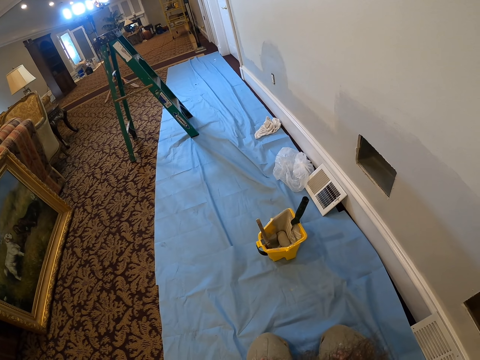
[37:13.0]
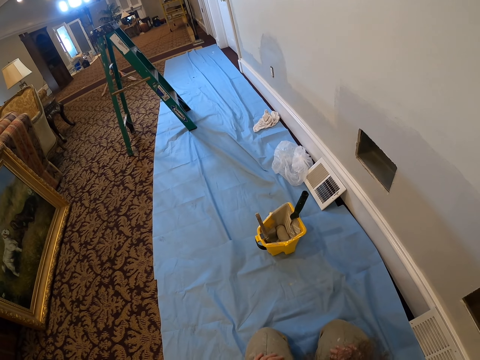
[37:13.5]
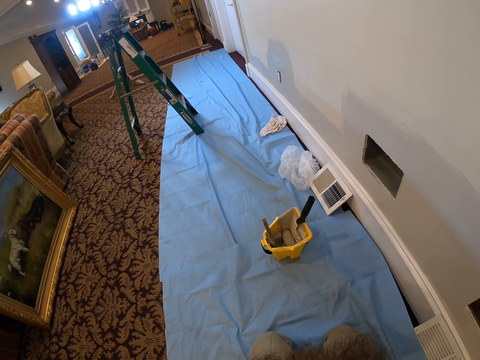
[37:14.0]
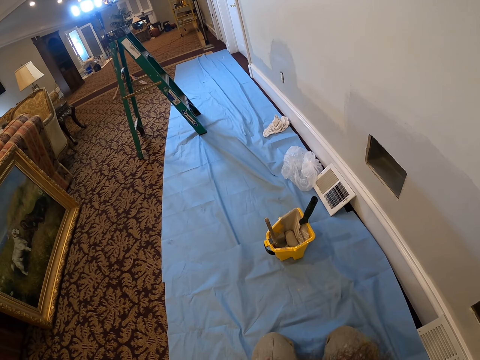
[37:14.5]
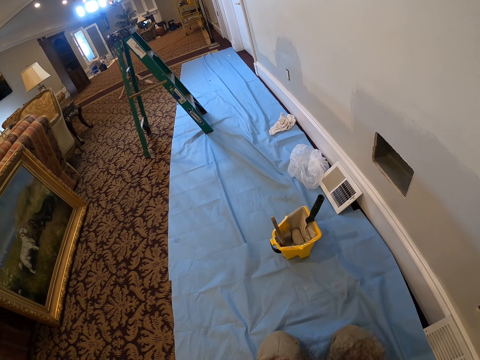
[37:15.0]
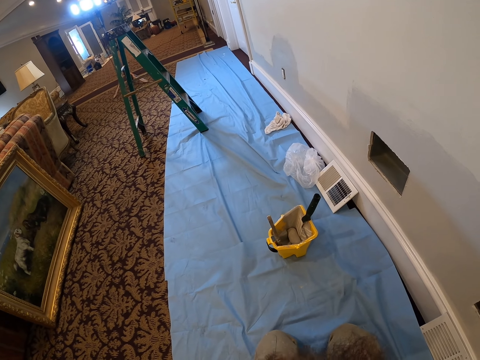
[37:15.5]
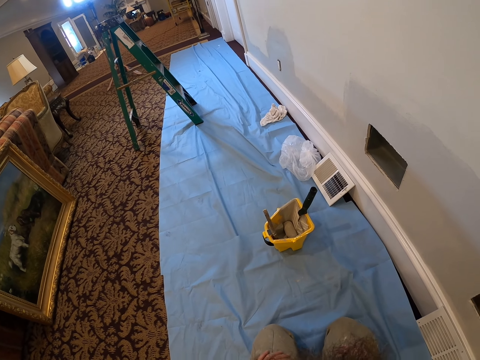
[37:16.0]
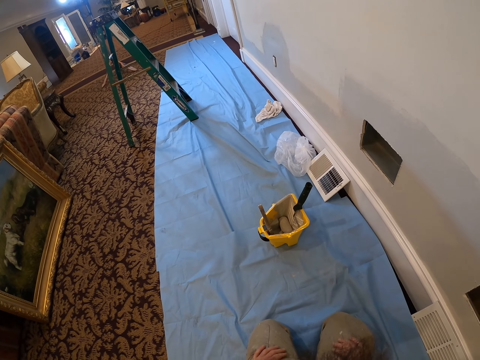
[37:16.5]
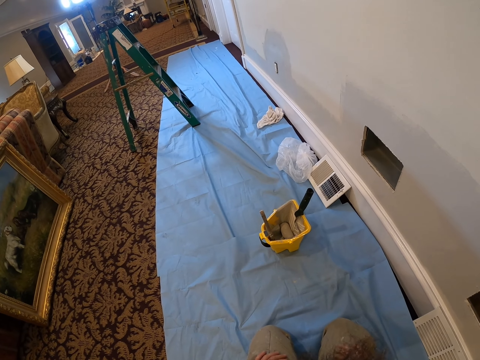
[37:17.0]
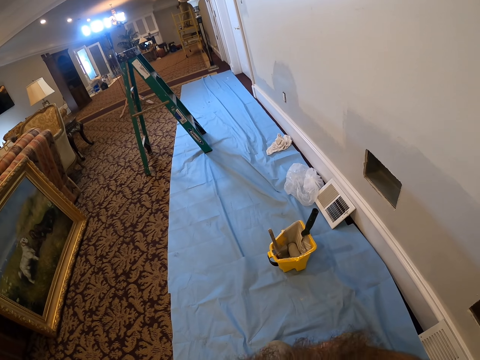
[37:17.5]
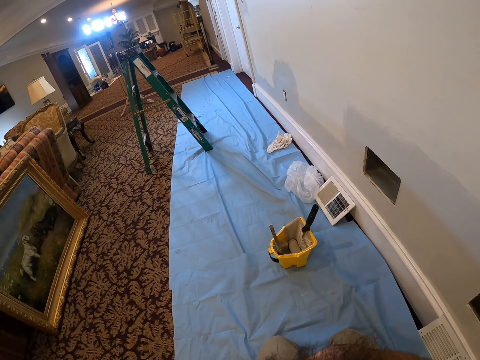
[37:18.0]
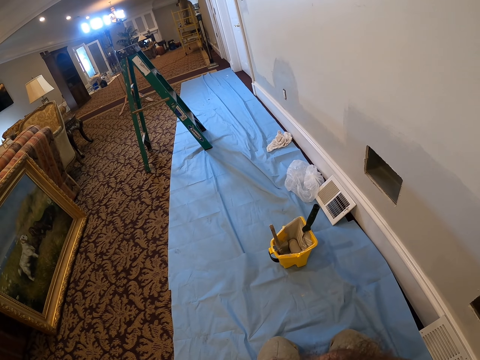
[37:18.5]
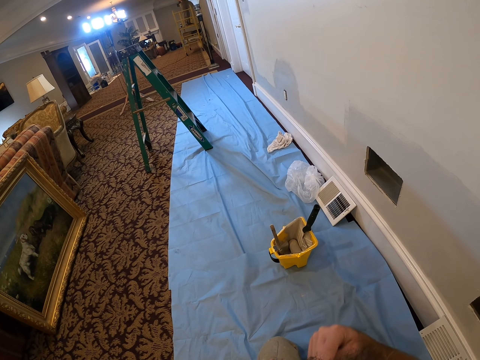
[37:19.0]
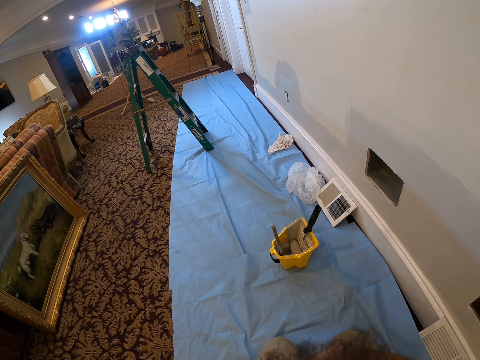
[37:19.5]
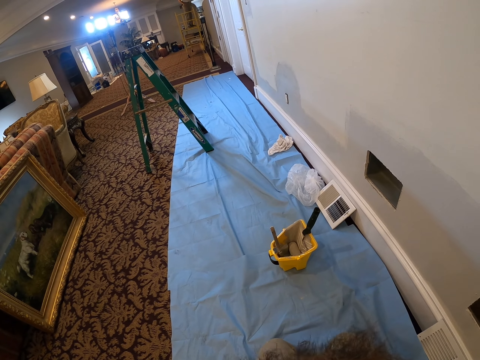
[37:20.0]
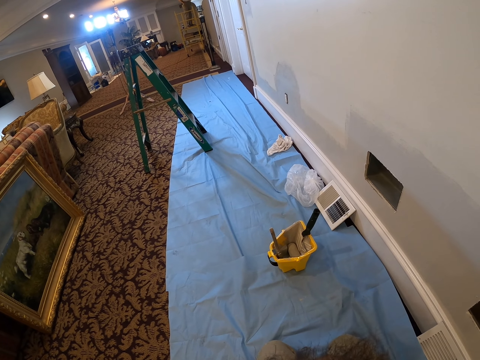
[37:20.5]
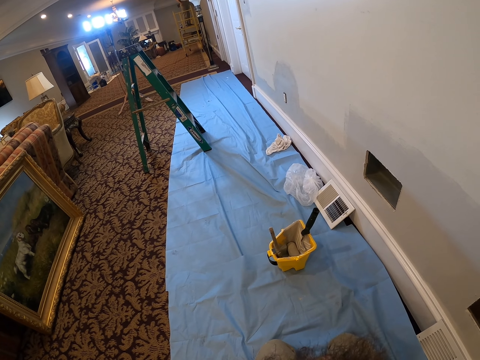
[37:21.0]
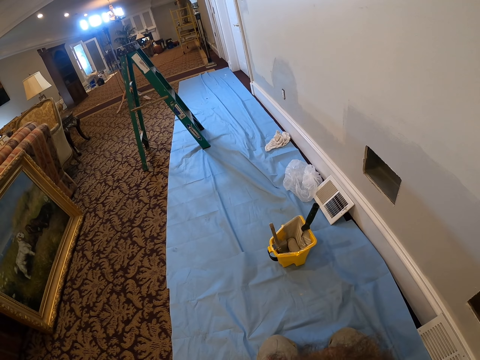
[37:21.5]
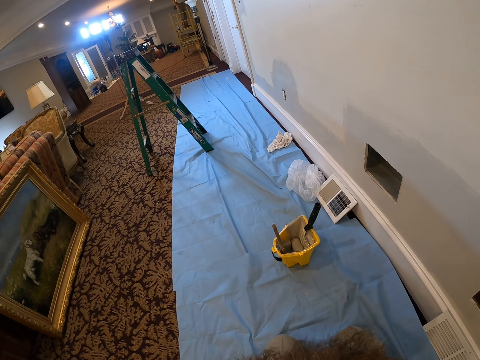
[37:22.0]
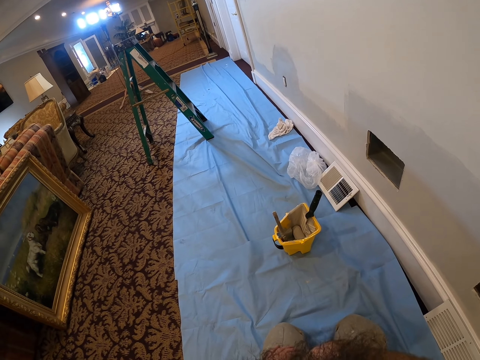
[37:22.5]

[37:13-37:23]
The camera wearer touches his chest with his right hand.

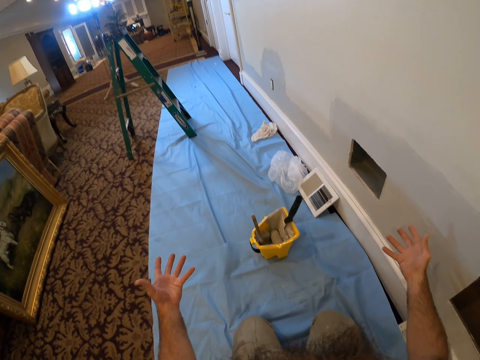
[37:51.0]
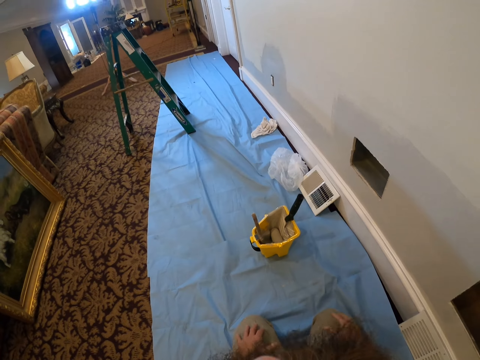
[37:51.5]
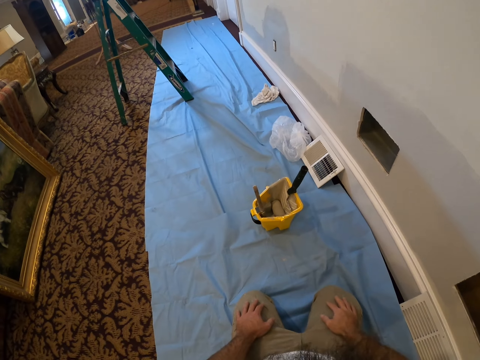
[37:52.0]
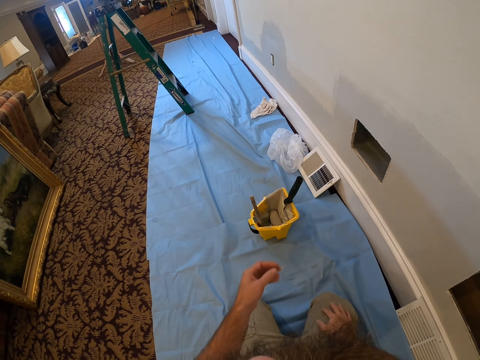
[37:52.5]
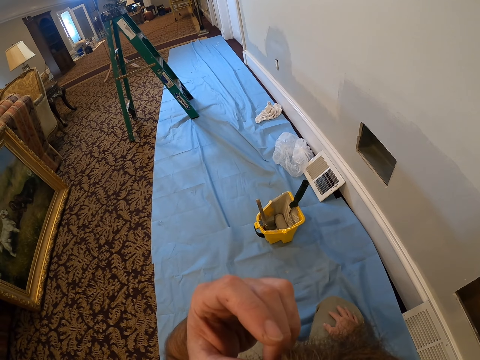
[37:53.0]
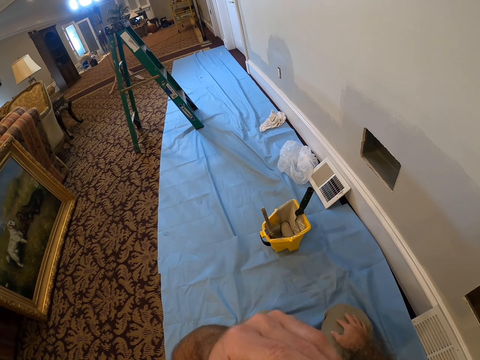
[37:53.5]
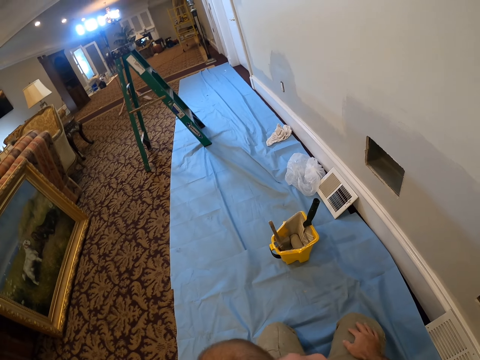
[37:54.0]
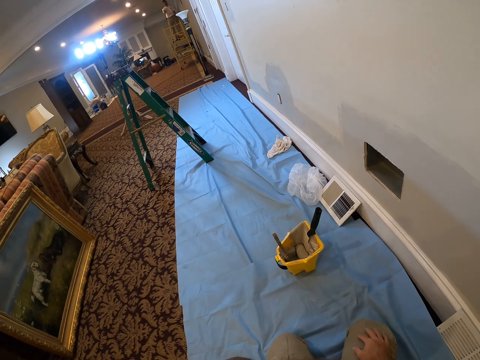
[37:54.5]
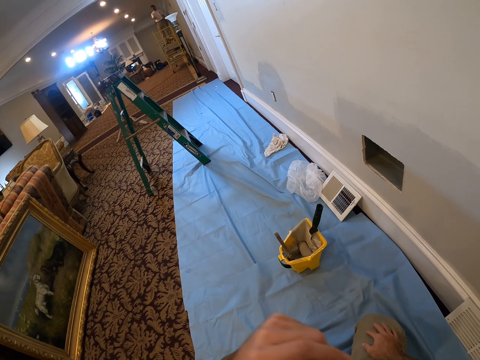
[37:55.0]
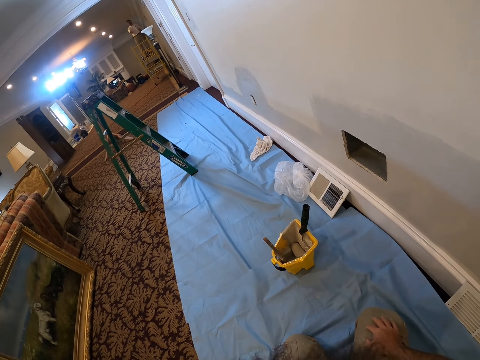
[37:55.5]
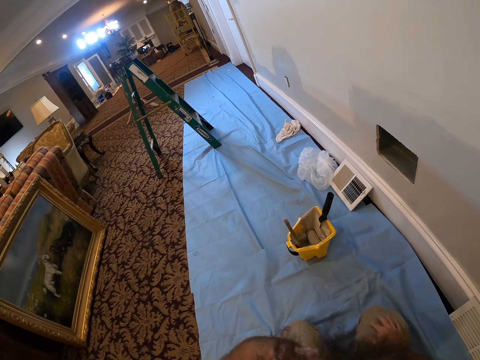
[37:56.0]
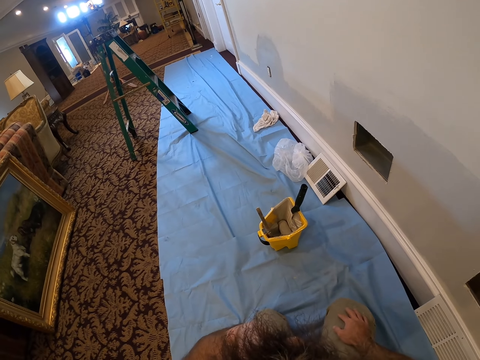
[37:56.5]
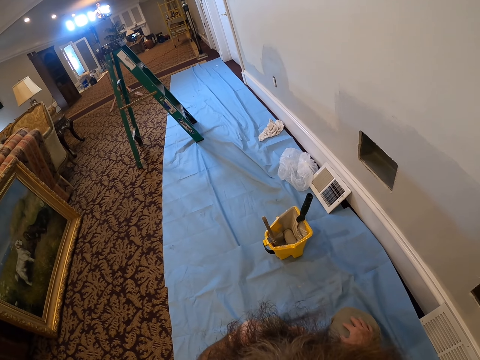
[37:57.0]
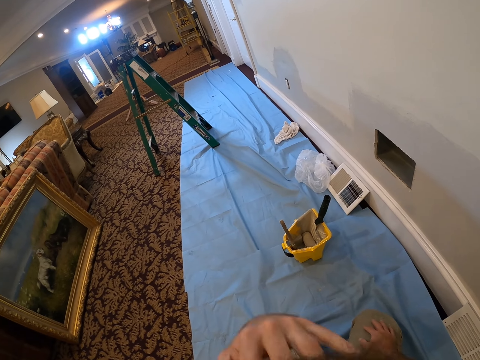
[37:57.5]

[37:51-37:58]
The camera wearer touches his face with his left hand.

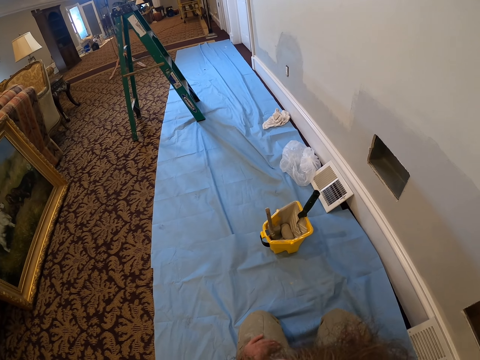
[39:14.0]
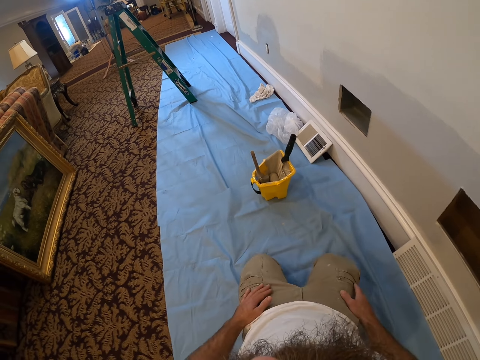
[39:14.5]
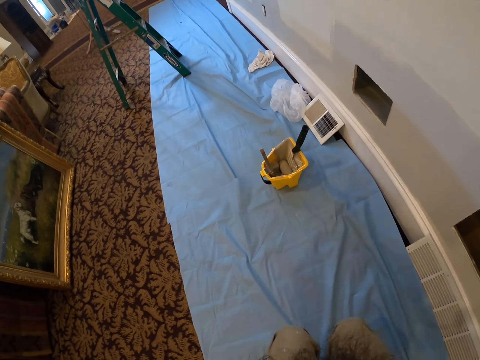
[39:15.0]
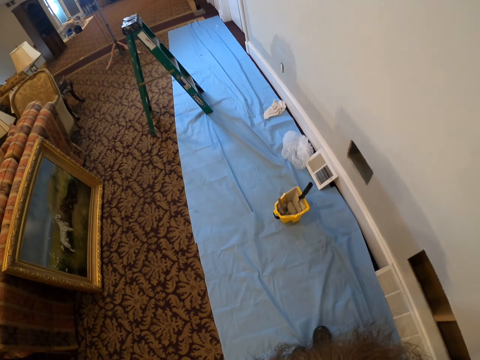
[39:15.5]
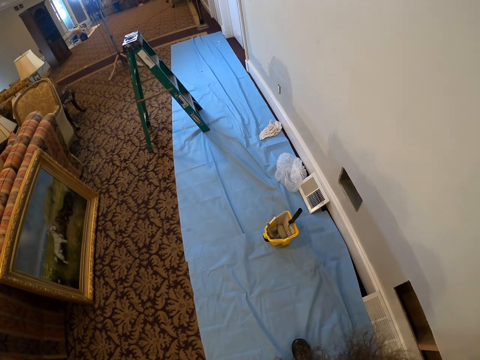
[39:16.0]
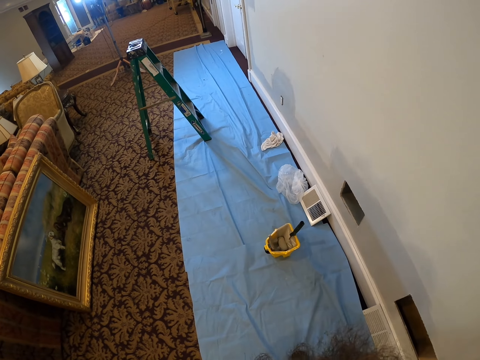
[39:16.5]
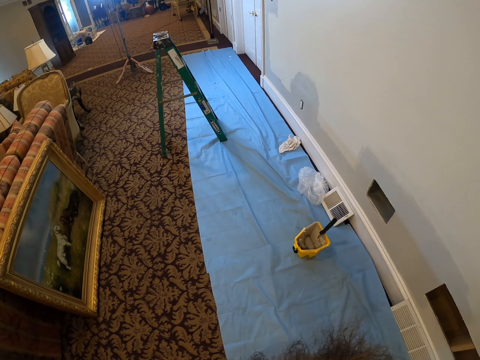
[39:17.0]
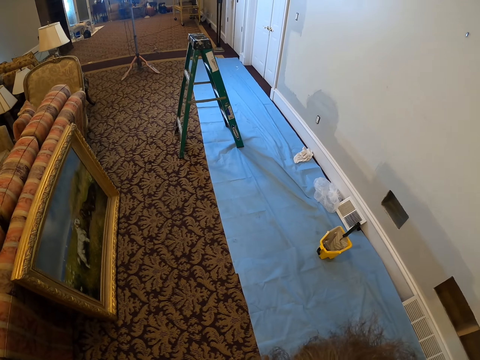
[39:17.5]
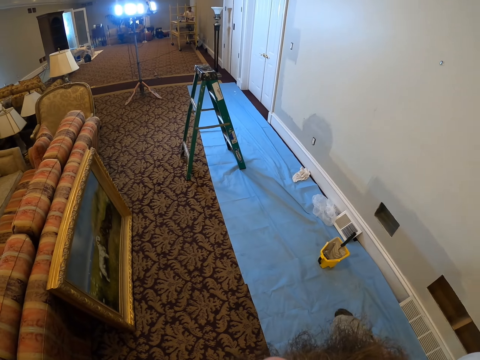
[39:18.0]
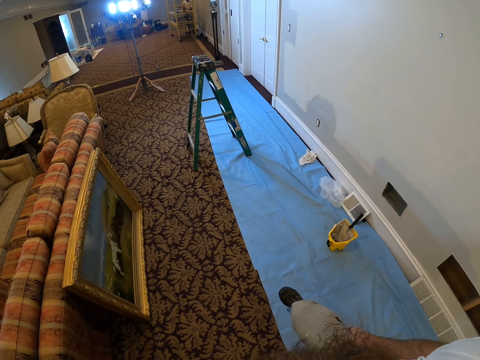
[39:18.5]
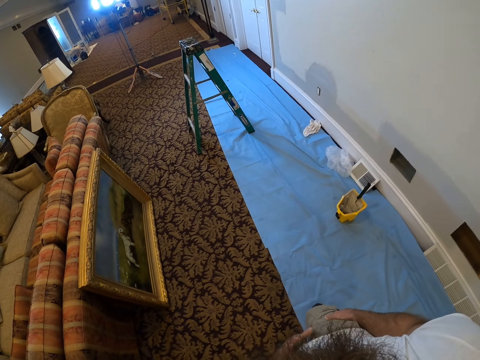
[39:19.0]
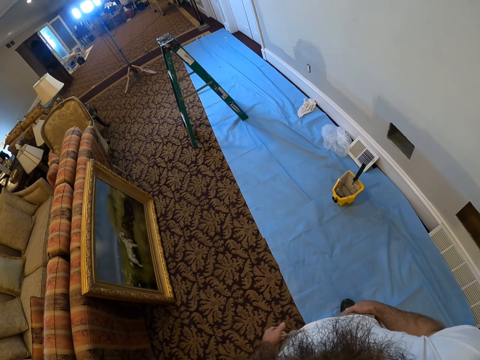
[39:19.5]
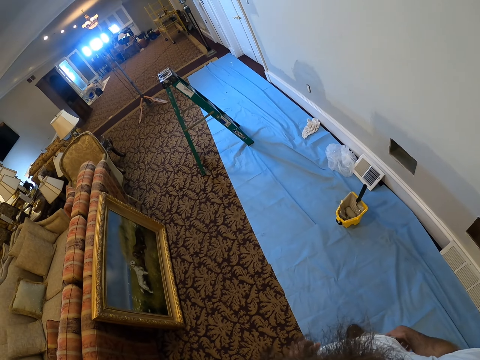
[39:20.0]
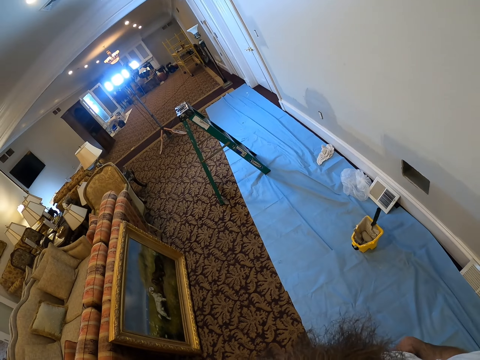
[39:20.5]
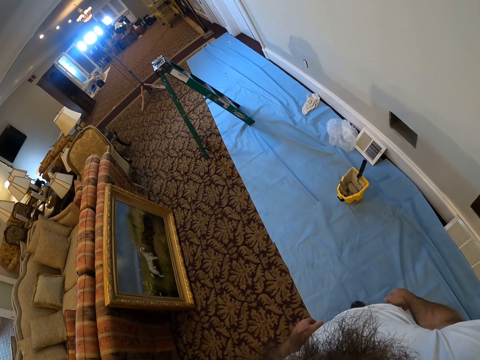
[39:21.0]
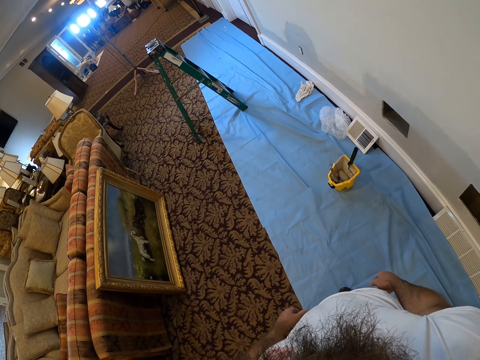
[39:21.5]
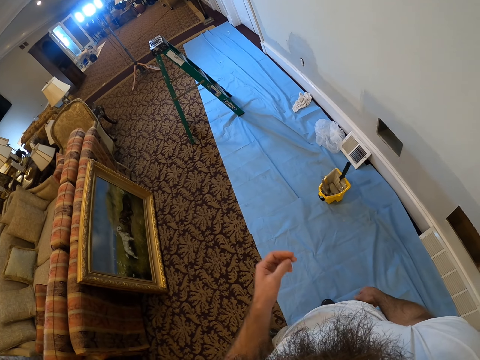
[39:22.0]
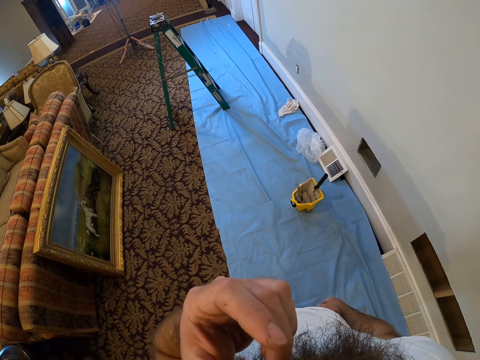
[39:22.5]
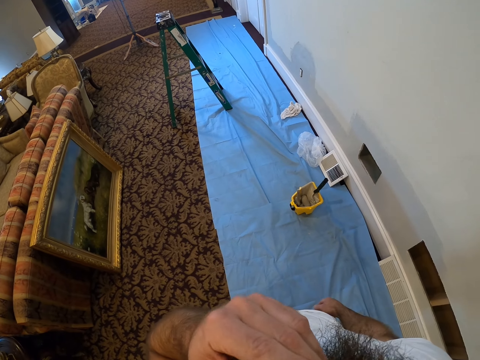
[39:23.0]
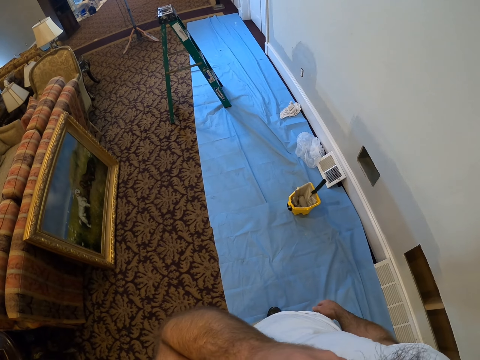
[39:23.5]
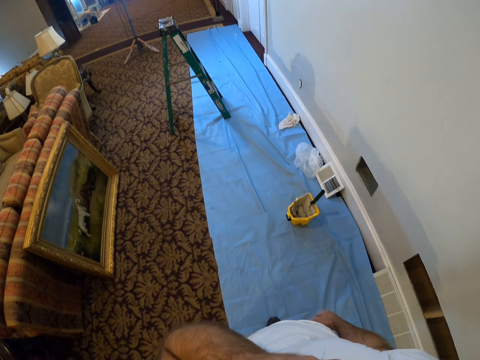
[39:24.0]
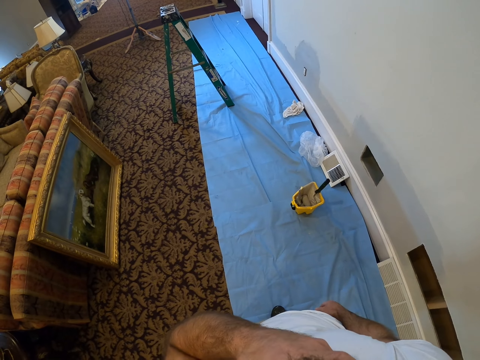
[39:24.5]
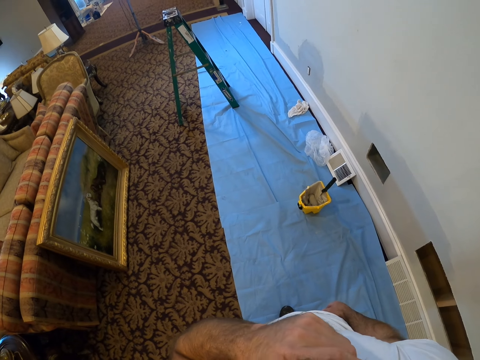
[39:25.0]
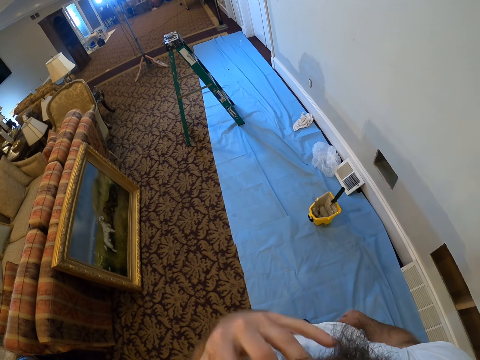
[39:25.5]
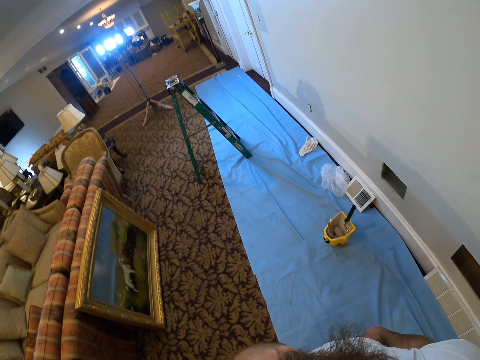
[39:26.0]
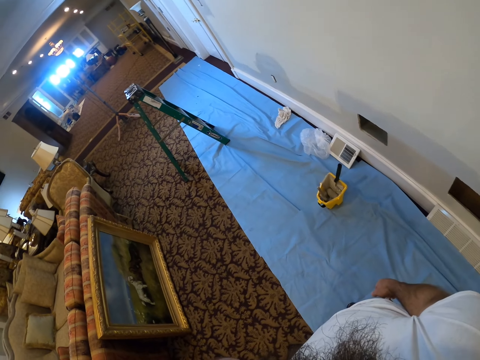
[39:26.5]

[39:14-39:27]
The camera wearer stands up from the floor. He touches his face with his left hand.
